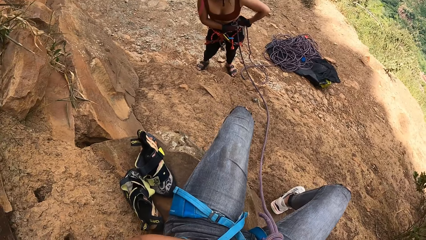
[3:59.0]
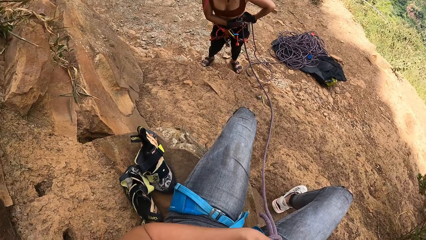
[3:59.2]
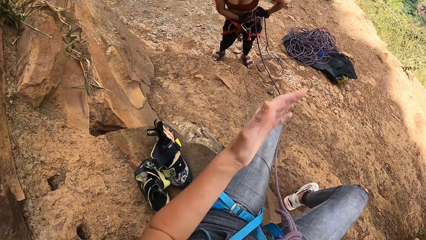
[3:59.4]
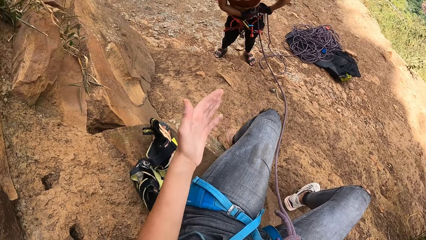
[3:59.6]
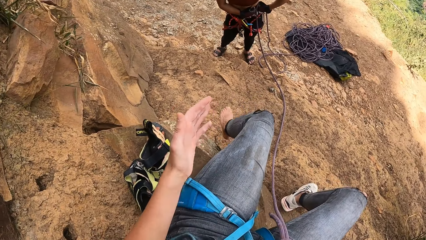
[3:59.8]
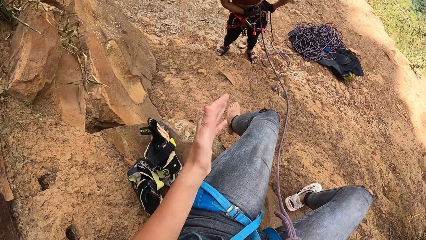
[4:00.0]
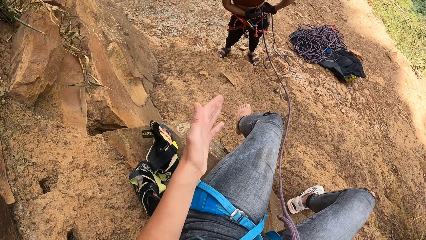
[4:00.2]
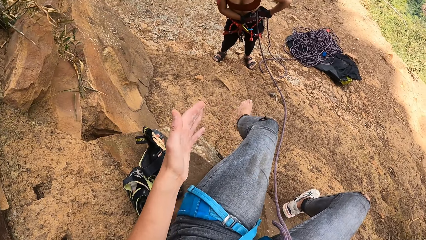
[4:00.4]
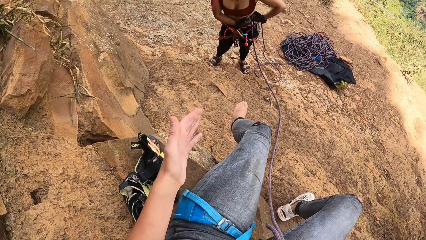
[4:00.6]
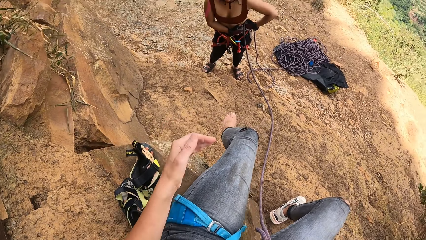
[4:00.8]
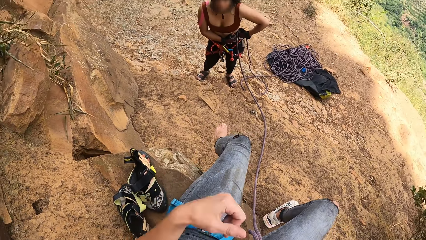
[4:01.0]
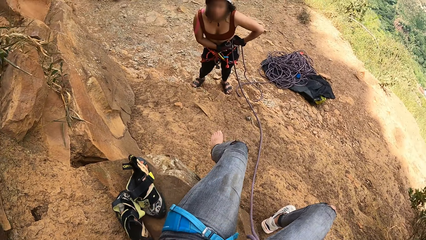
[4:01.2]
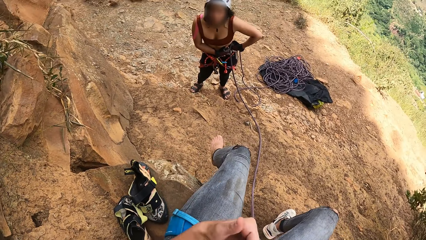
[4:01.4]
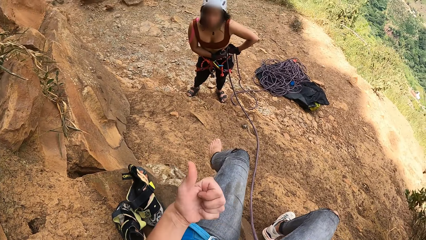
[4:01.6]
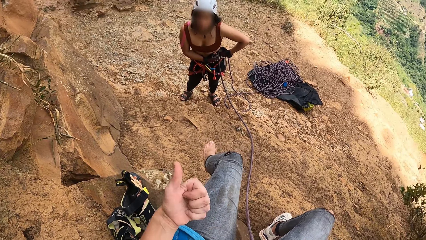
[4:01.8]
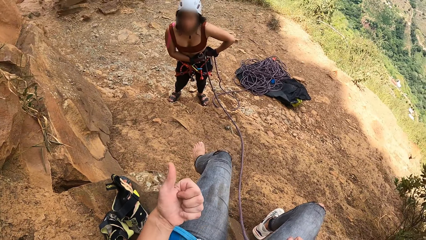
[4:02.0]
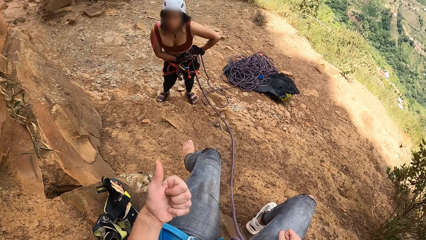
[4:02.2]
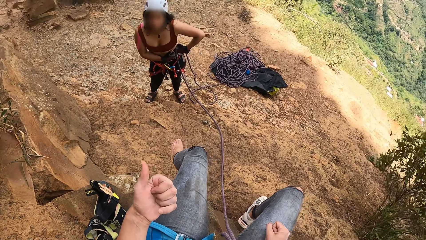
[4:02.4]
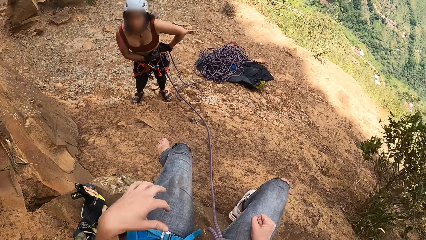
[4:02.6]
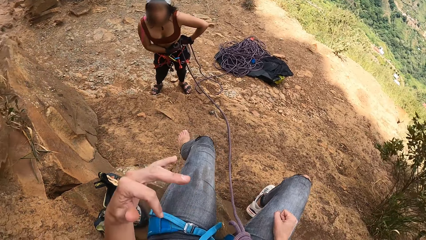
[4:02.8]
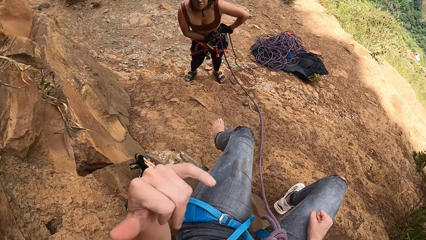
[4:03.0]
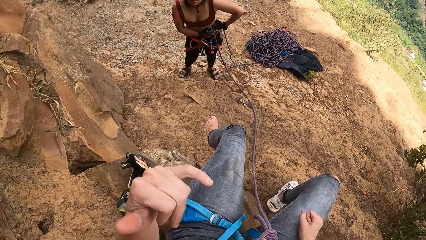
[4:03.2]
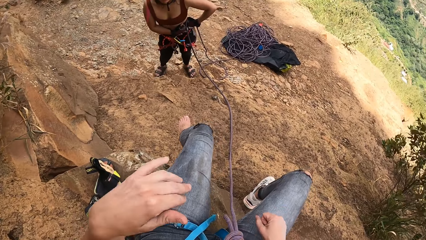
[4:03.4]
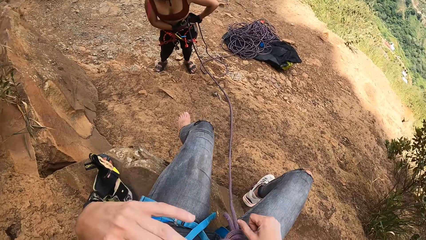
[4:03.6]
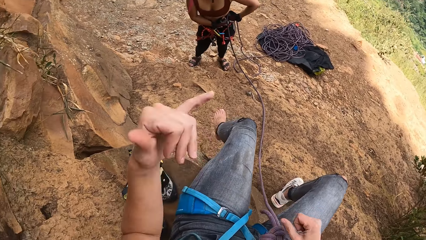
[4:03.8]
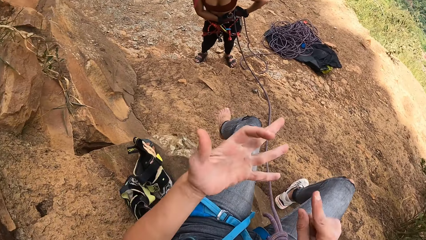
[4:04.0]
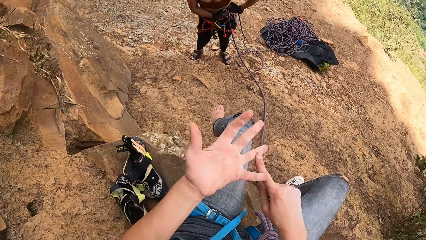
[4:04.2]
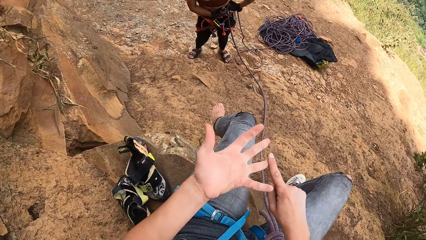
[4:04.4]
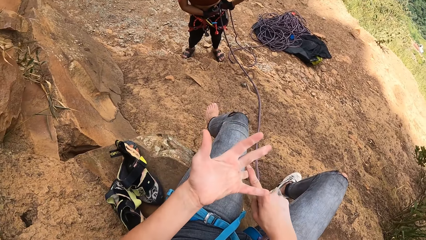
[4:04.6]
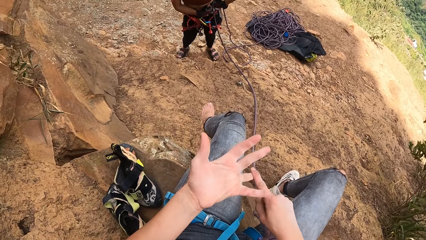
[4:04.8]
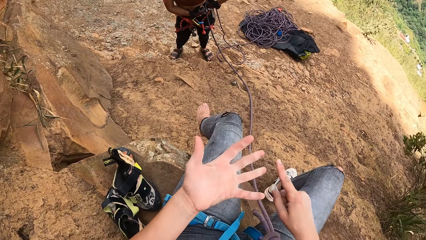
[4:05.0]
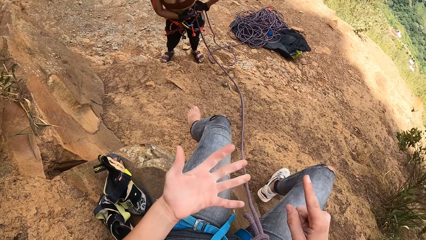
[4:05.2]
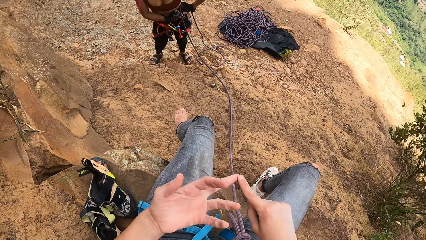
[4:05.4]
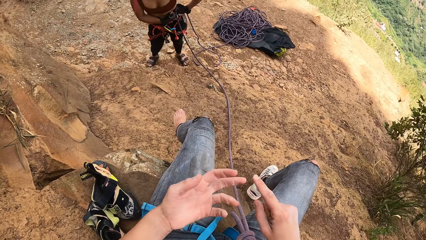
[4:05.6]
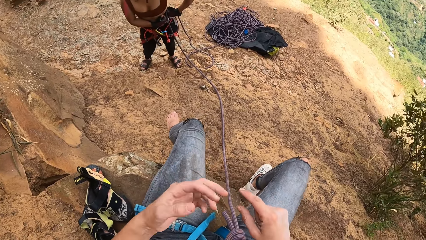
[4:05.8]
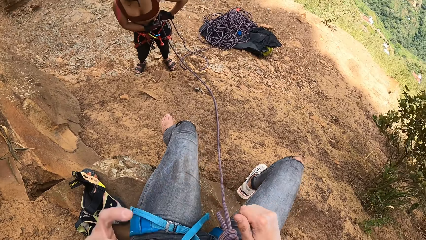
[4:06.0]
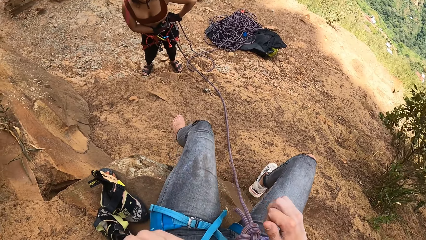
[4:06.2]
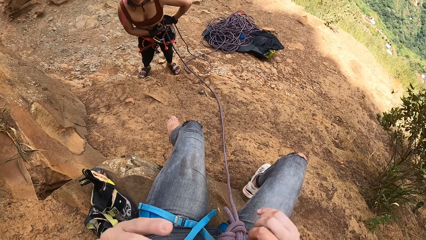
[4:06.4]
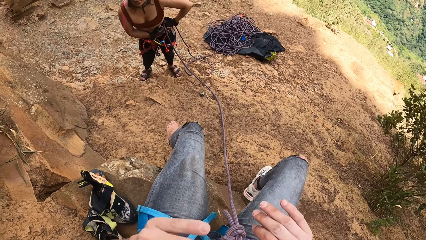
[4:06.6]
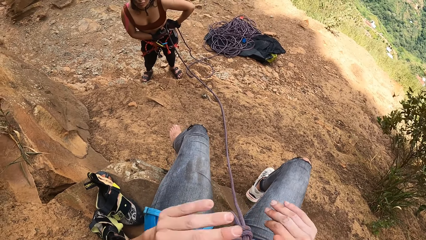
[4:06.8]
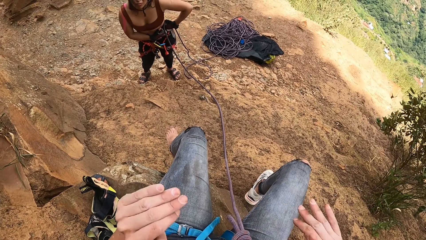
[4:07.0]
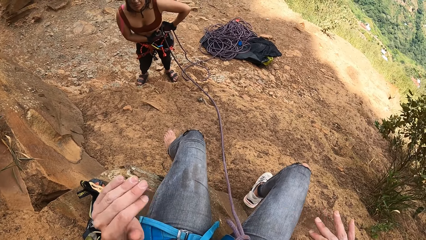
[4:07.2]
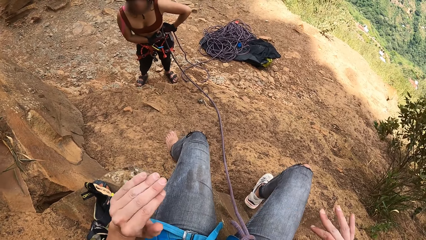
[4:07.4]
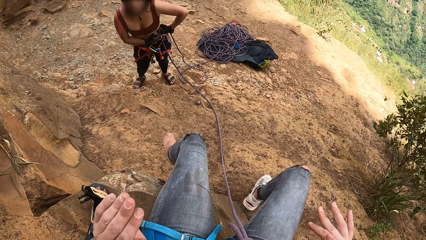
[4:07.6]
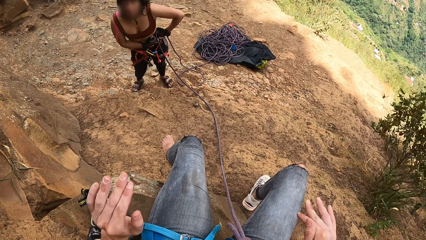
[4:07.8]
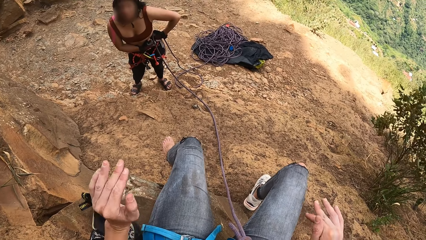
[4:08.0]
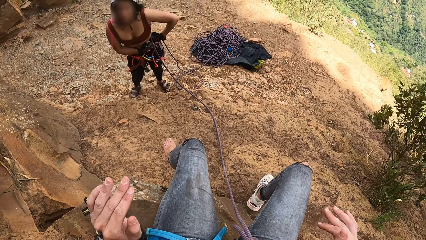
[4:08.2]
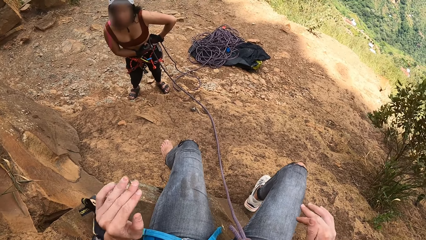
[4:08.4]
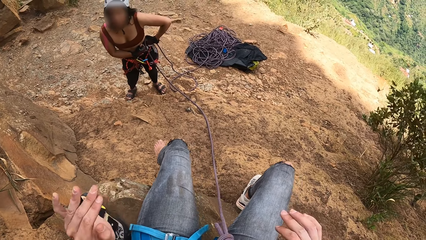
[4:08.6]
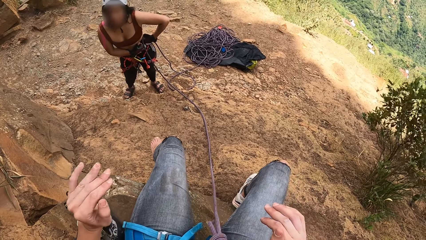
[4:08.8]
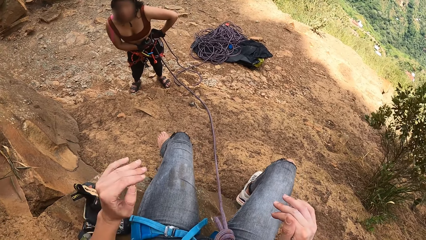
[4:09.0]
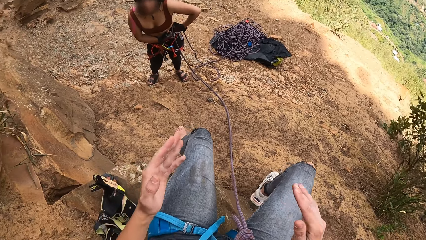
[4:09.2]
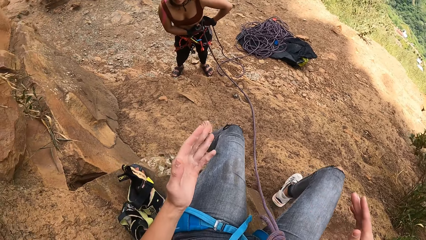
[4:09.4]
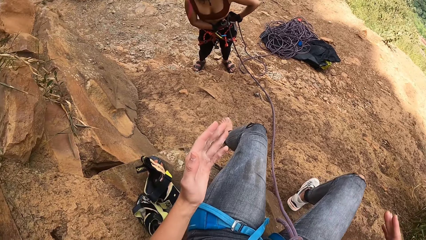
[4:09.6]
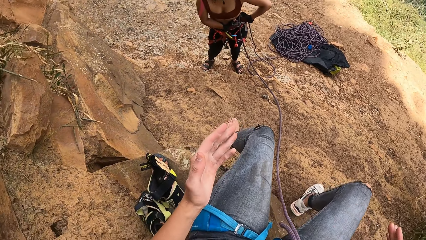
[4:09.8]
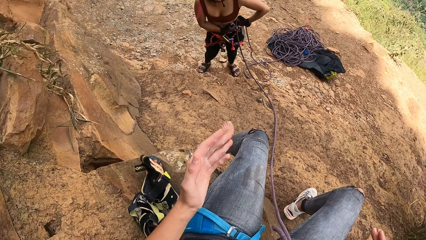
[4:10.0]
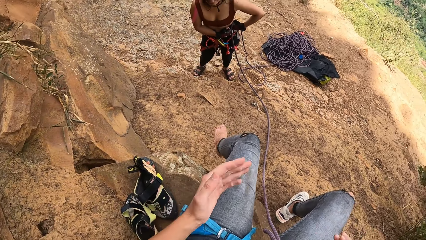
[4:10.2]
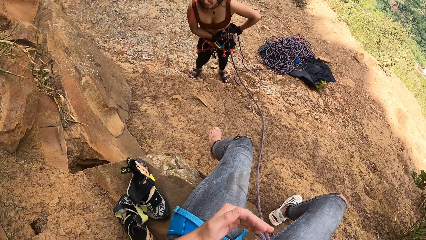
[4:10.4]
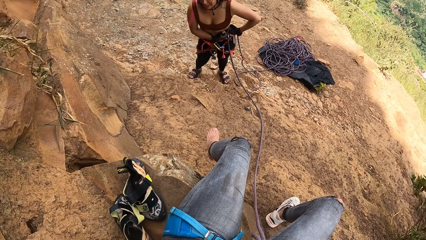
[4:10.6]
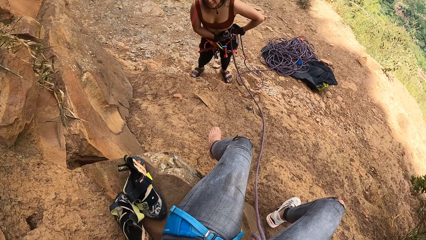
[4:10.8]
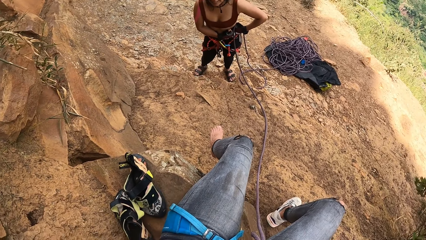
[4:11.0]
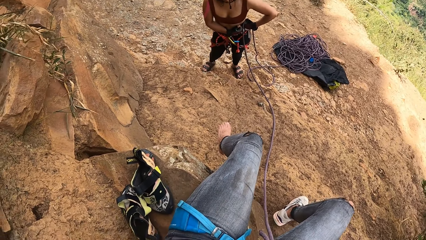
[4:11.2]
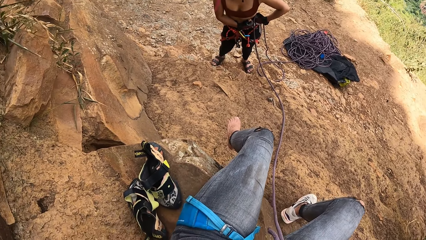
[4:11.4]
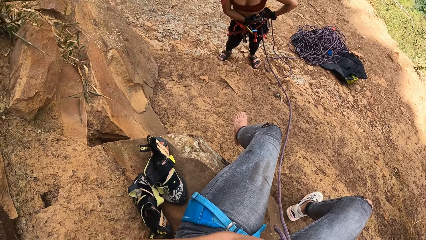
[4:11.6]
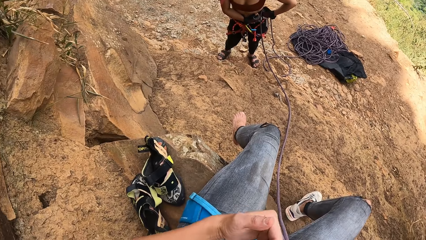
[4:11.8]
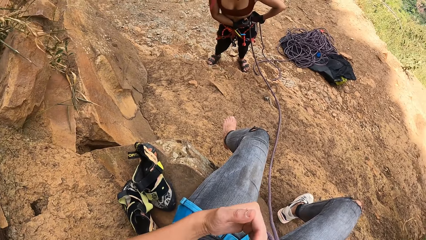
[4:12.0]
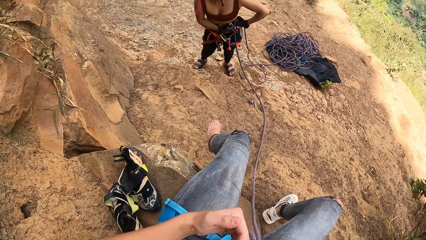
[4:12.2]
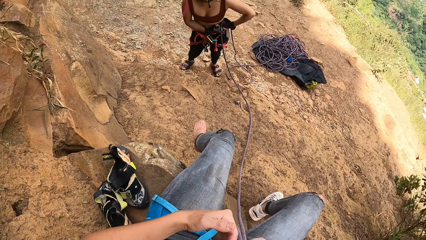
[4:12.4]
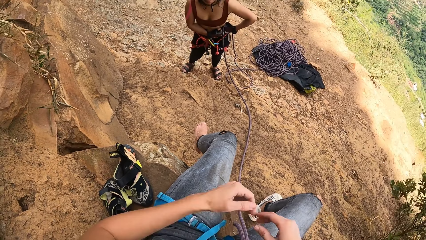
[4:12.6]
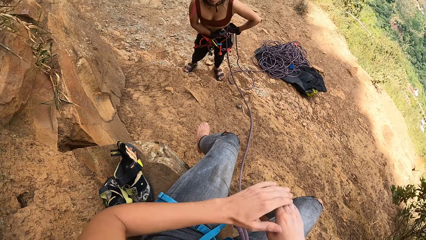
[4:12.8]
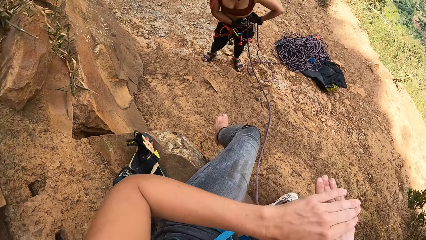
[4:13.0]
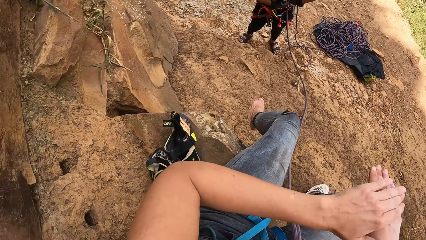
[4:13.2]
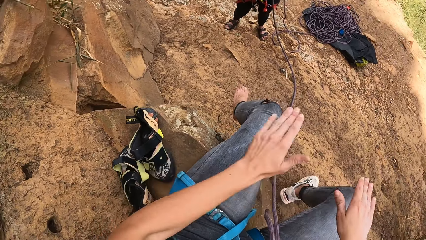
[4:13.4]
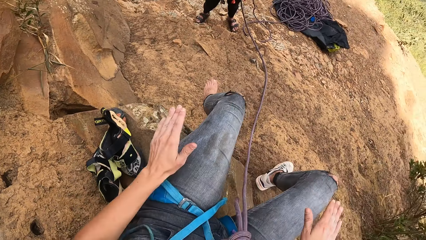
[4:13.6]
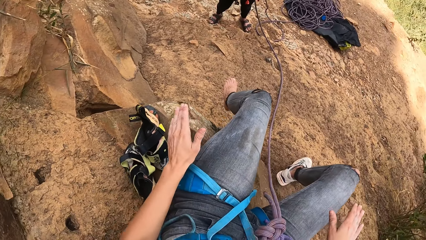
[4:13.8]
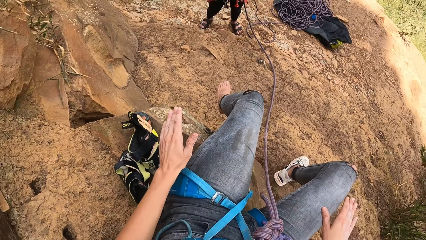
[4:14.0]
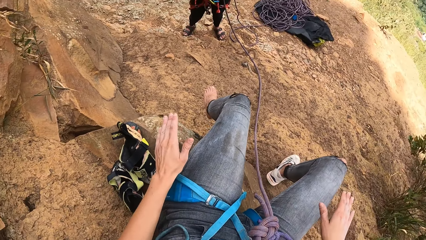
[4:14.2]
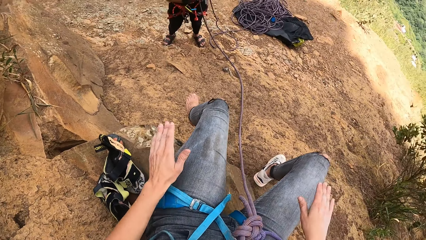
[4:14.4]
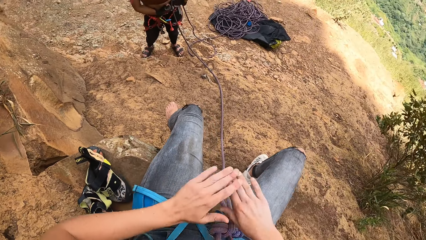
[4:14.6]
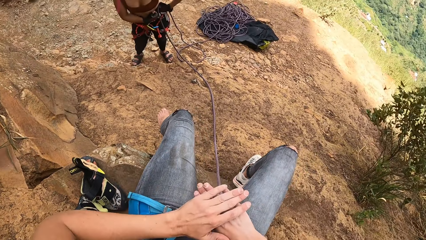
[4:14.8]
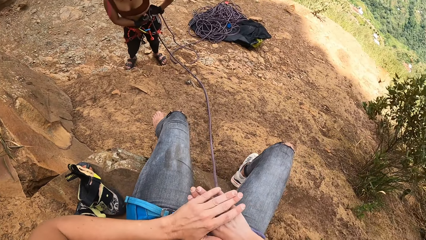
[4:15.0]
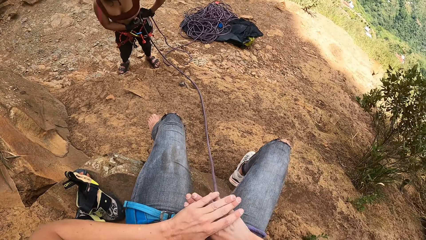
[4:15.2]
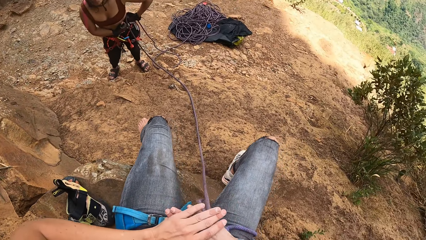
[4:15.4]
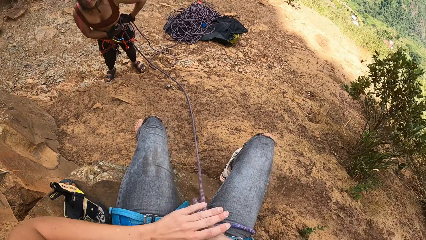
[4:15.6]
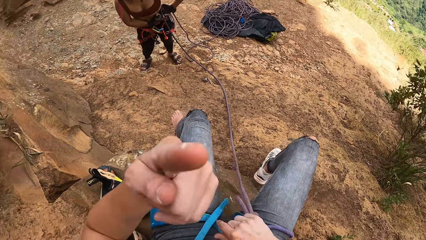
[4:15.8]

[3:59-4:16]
The camera wearer talks with the woman with hand signs. They look at the woman.
